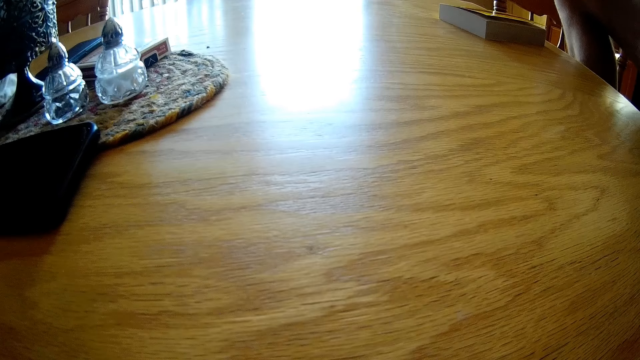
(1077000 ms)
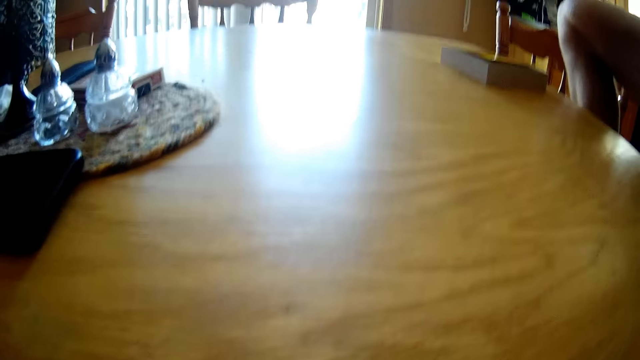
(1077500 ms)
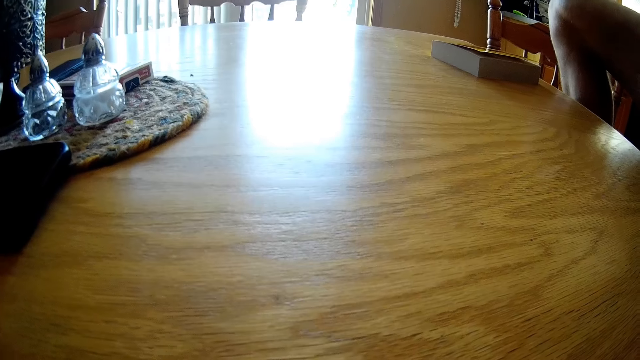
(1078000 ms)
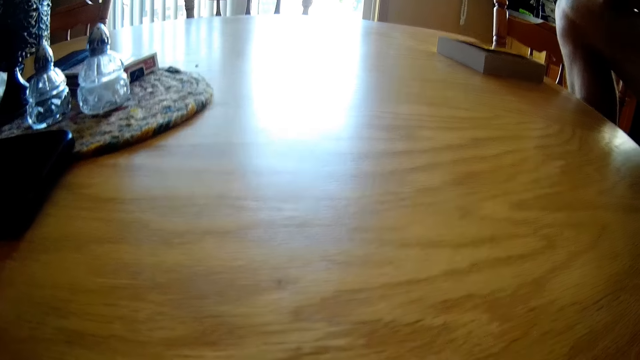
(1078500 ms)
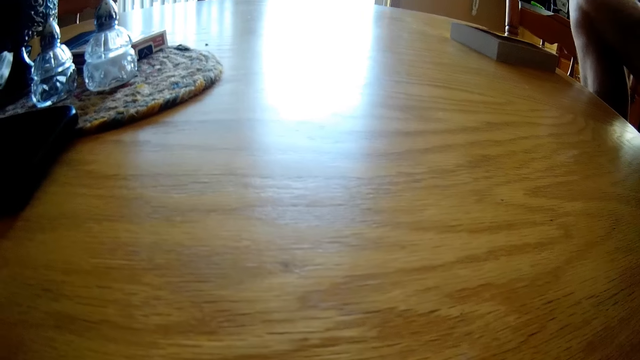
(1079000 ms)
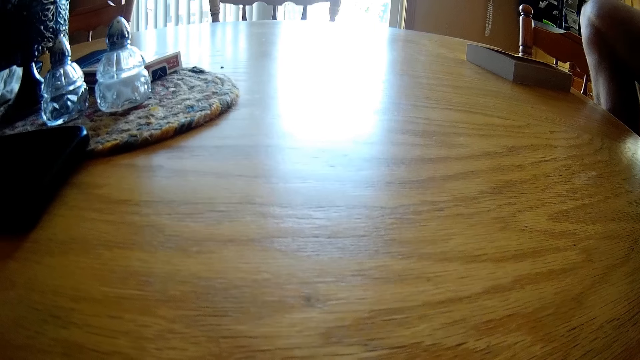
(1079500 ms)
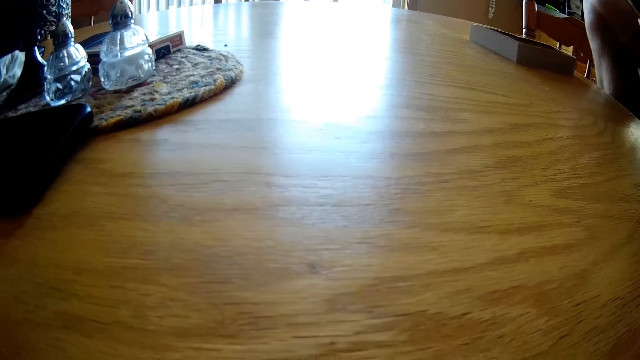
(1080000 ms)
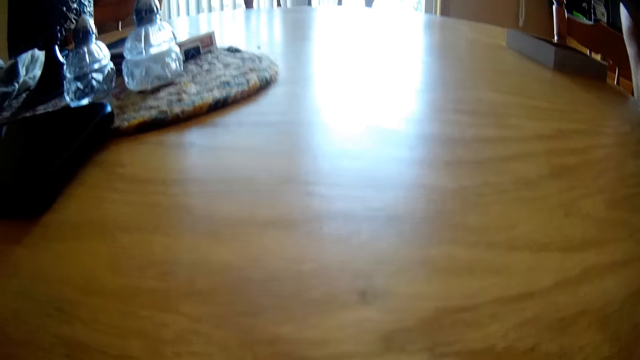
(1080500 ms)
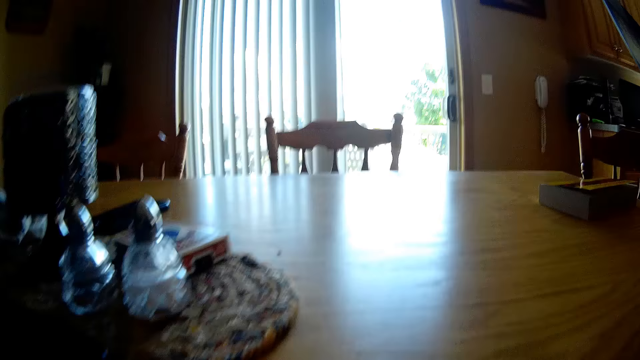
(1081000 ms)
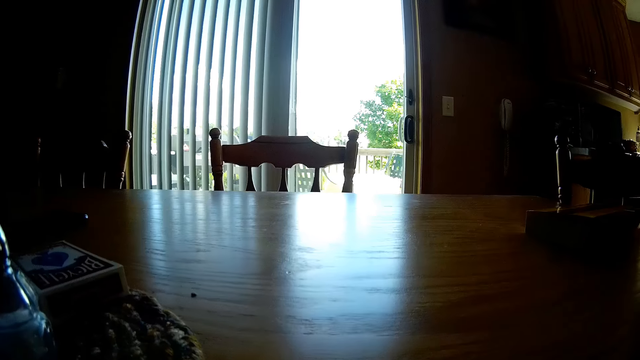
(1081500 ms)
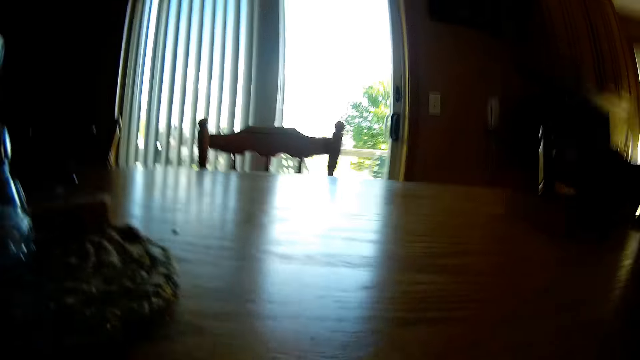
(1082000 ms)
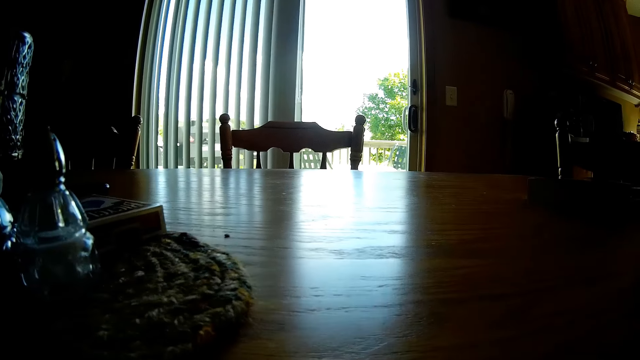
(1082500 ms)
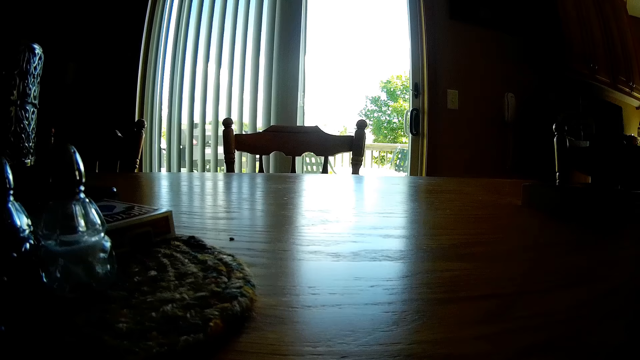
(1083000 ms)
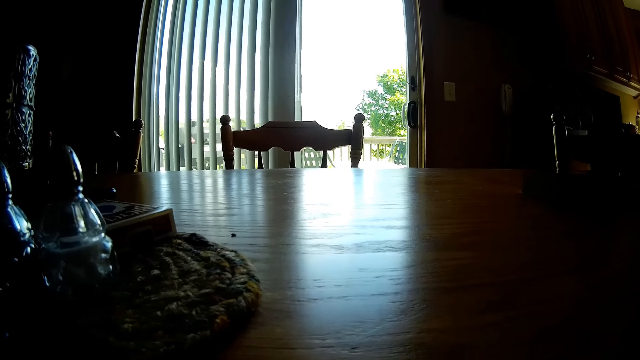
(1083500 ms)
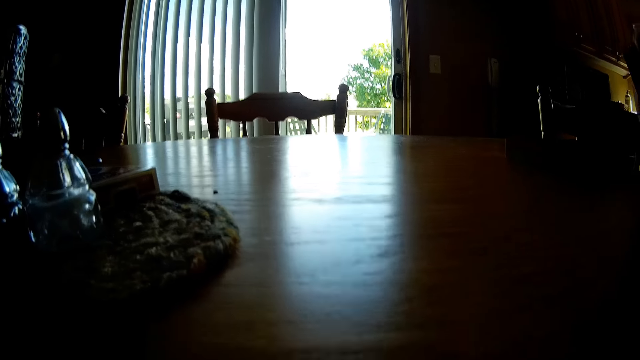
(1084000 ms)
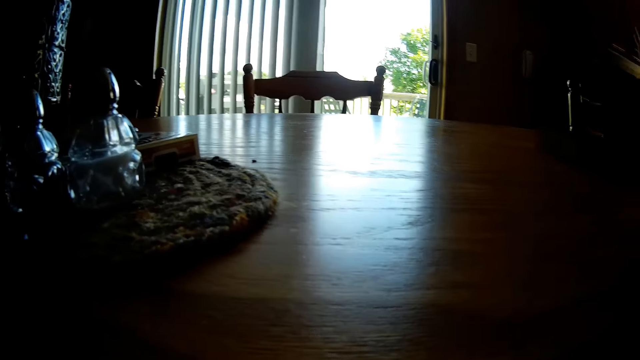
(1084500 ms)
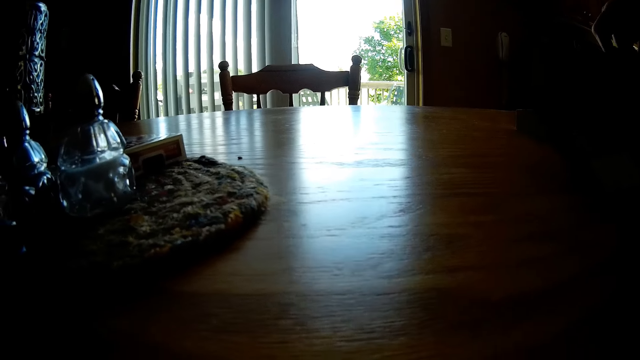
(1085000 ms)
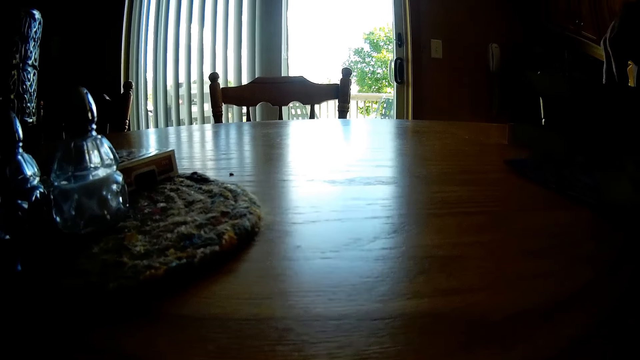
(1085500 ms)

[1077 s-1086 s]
A person reads a booklet.

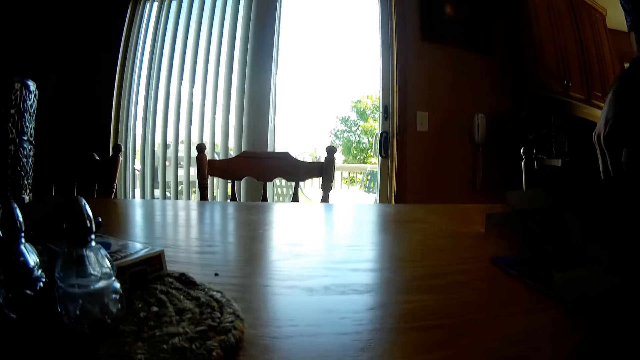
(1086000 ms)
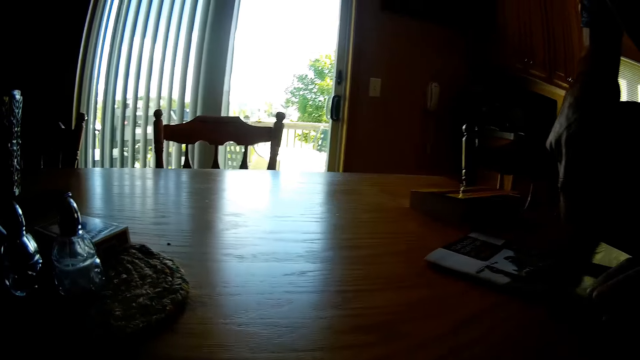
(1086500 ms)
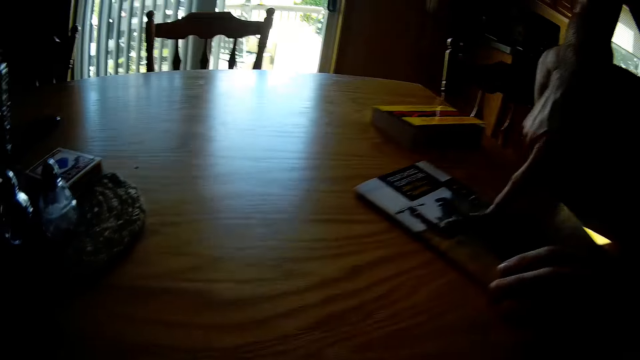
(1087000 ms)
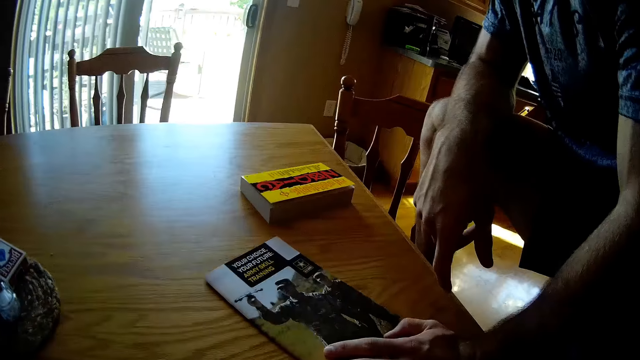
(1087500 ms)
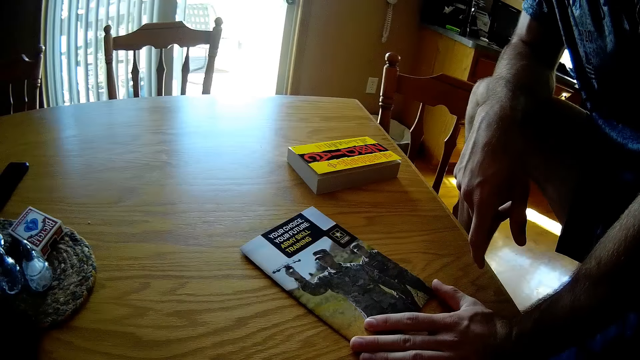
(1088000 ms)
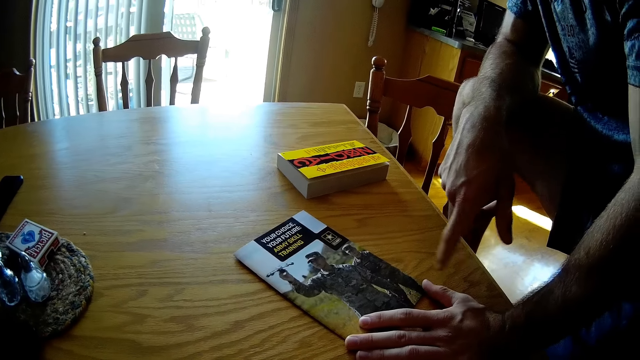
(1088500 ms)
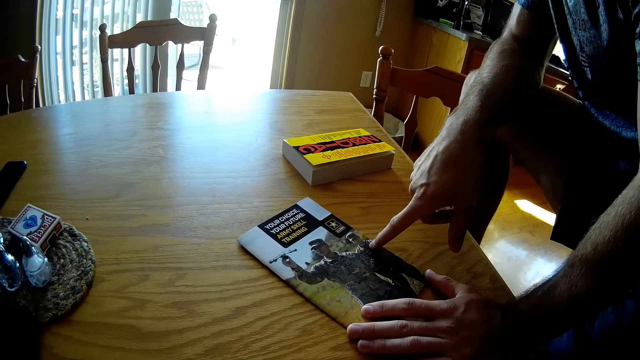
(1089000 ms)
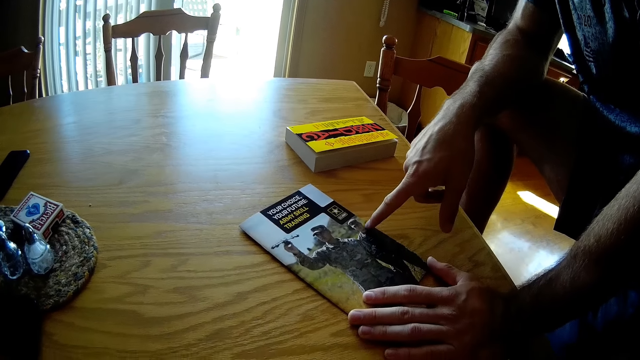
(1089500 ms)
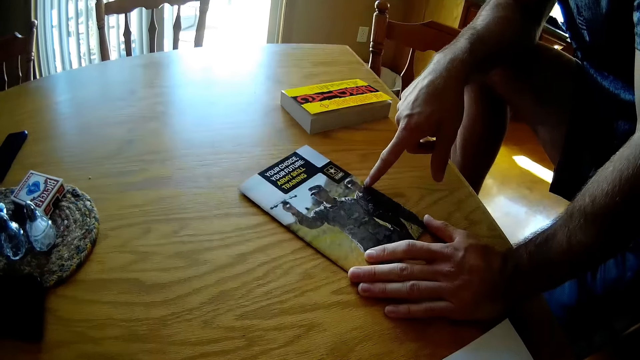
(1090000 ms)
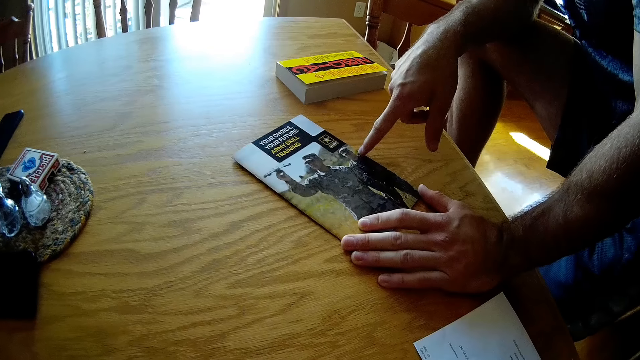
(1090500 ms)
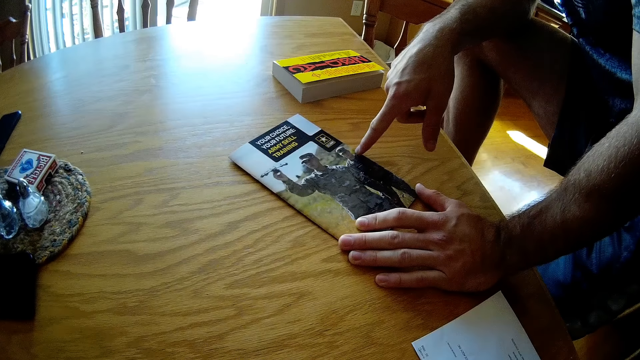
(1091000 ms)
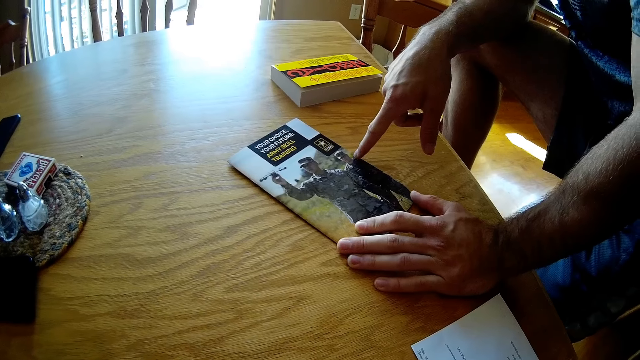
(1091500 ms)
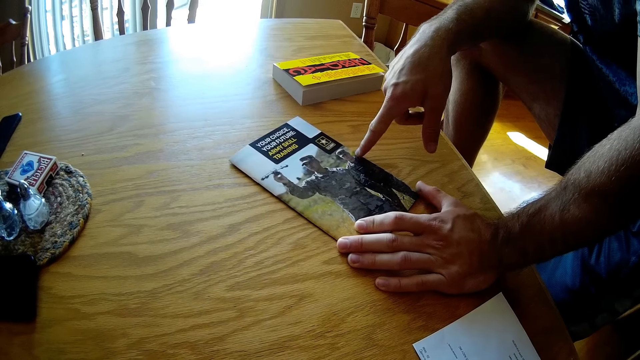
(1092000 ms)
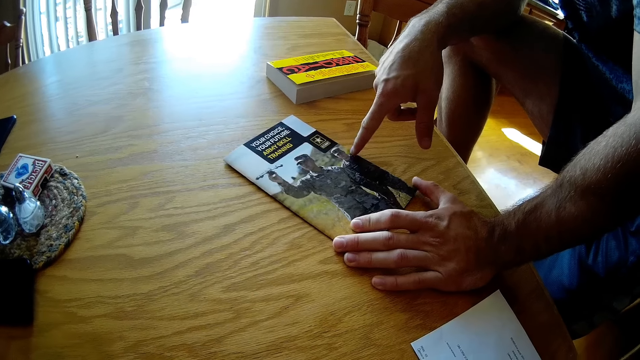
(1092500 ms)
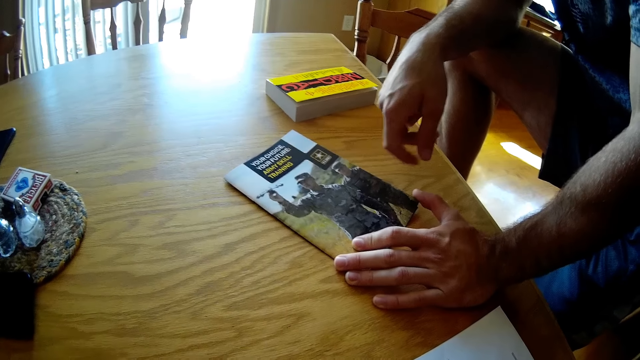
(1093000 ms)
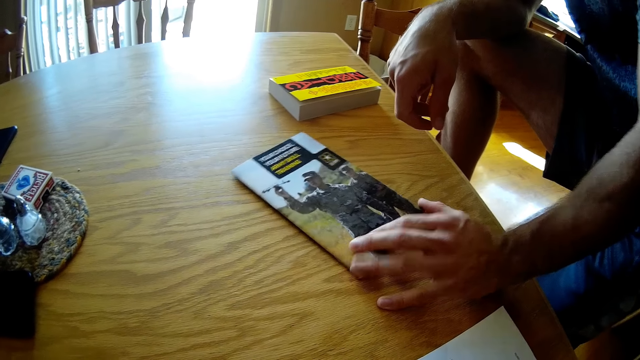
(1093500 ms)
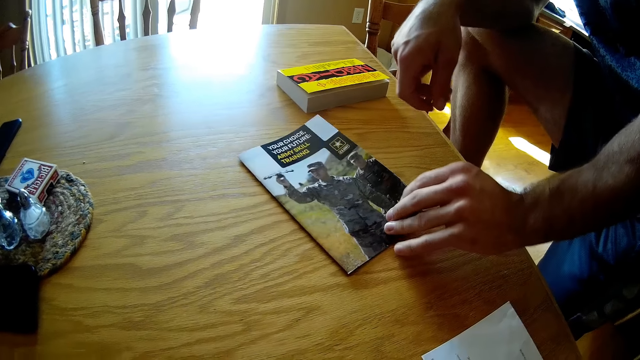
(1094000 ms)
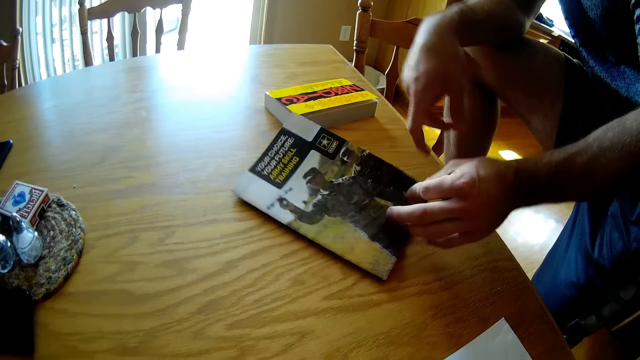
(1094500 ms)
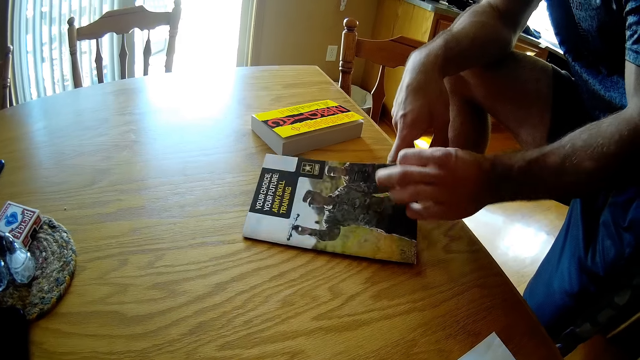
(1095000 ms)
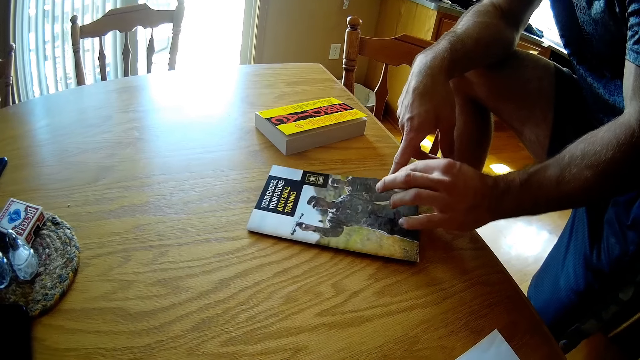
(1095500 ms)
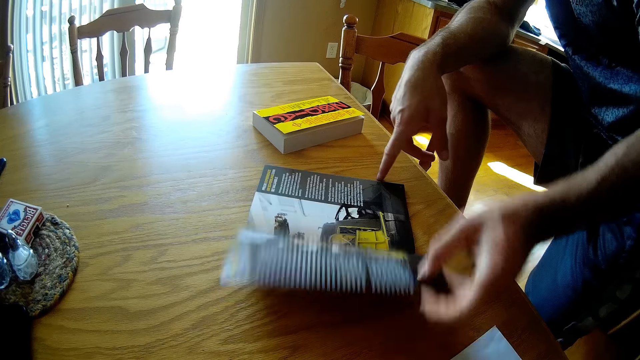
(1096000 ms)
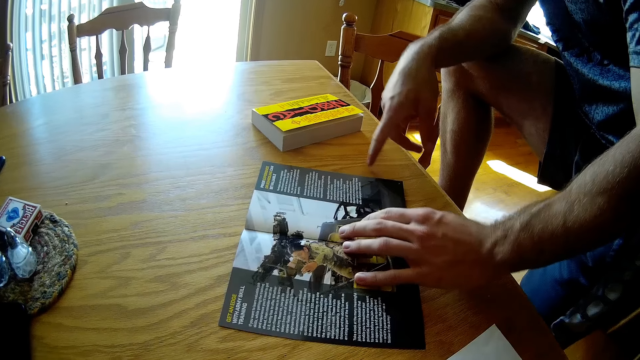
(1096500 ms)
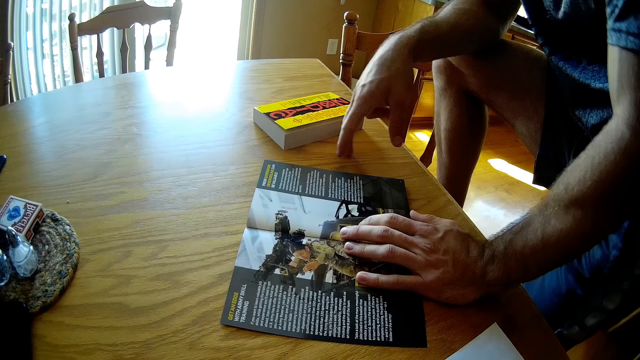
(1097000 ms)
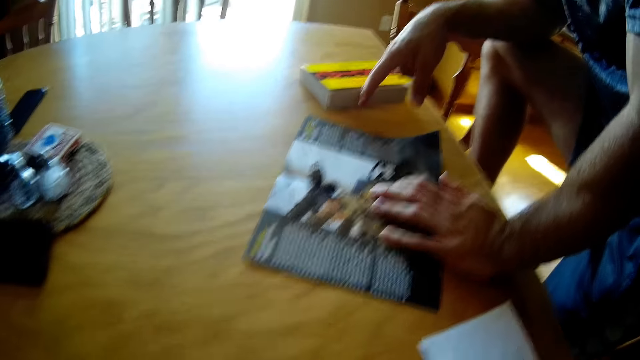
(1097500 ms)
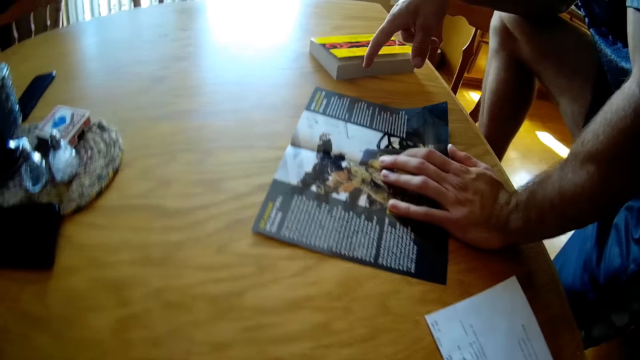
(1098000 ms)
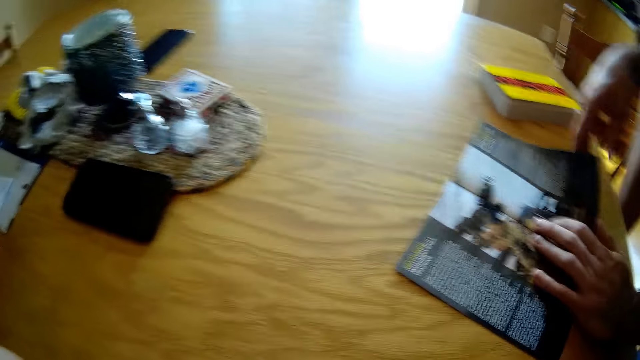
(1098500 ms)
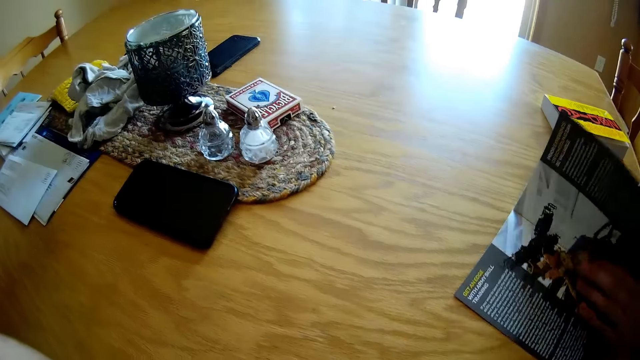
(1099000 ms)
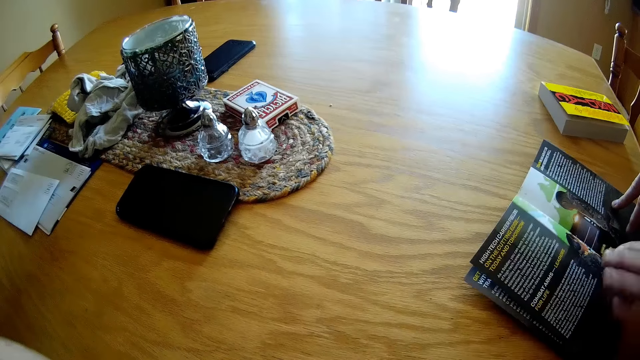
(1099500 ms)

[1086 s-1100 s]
A person touches the book cover. Another person places a booklet on the table. The other person points at the booklet. The first person opens the book. A man flips pages on the booklet.
